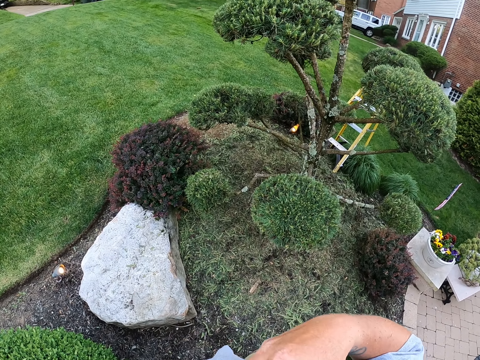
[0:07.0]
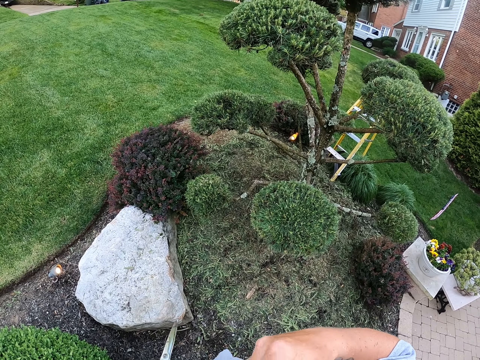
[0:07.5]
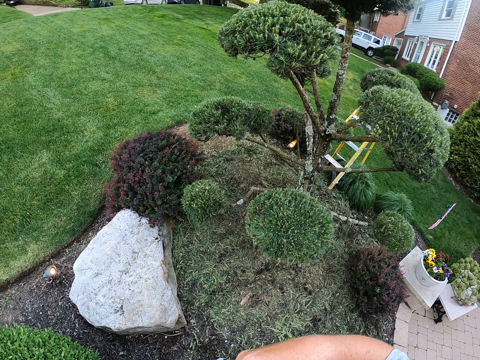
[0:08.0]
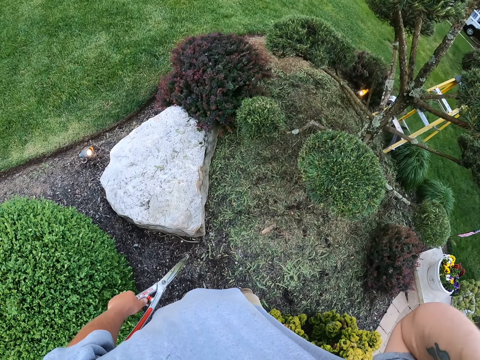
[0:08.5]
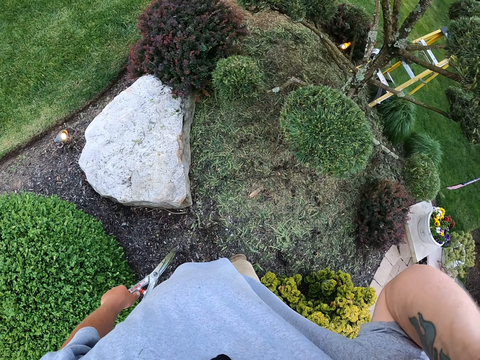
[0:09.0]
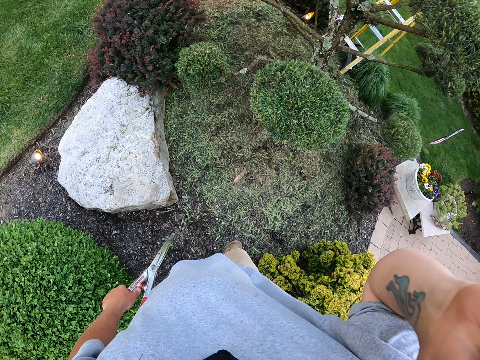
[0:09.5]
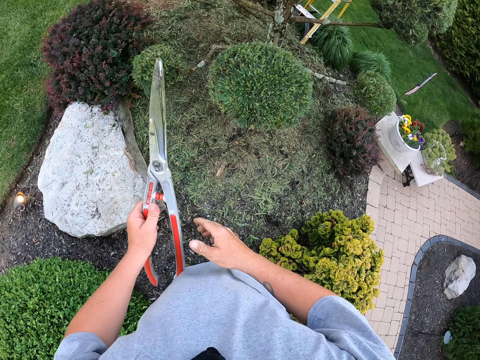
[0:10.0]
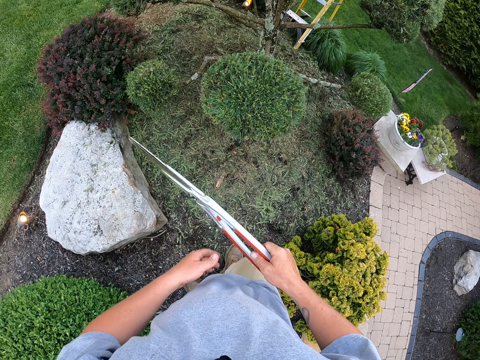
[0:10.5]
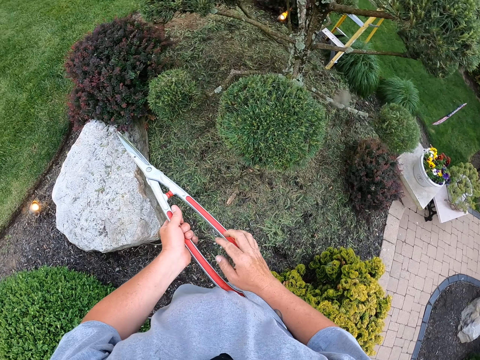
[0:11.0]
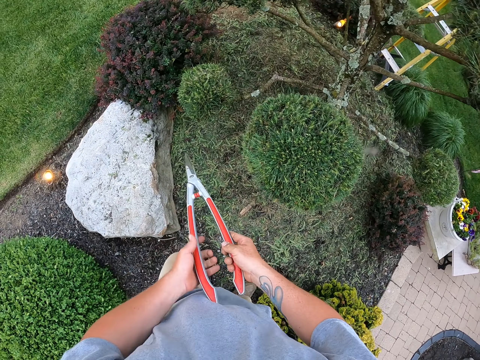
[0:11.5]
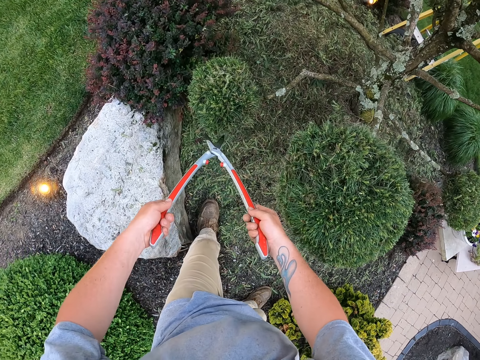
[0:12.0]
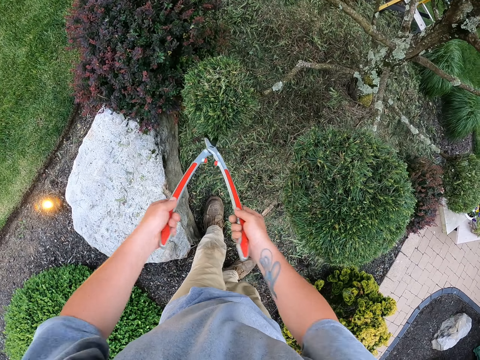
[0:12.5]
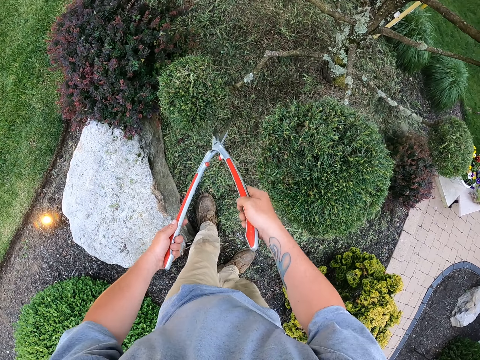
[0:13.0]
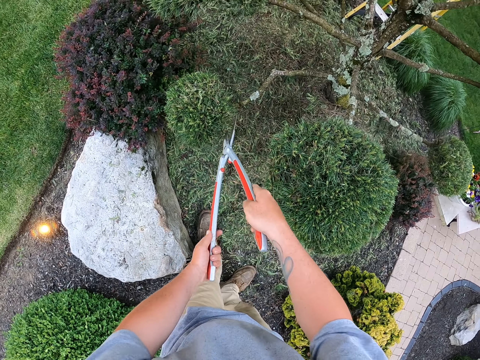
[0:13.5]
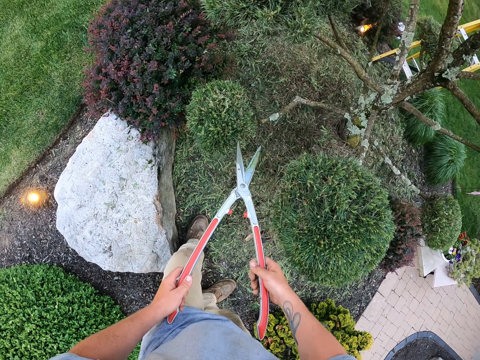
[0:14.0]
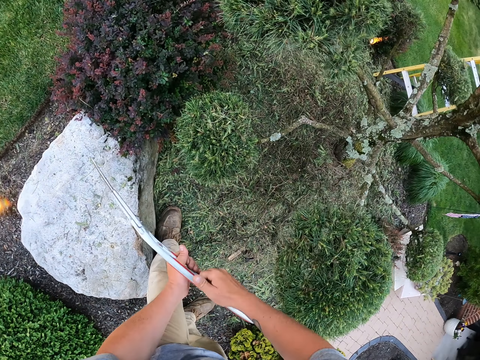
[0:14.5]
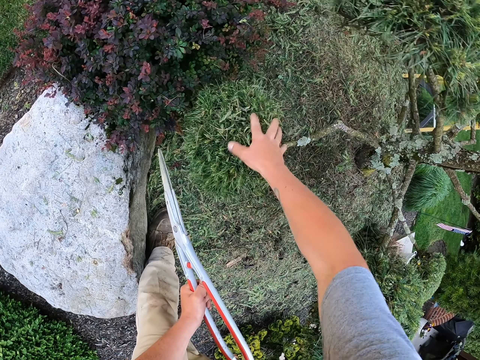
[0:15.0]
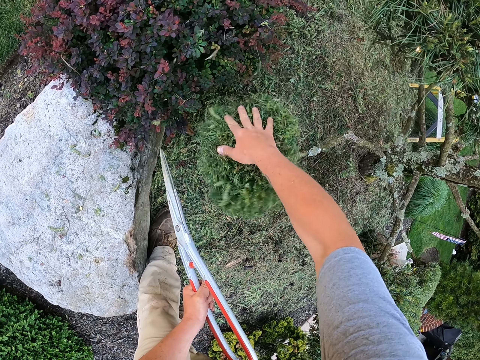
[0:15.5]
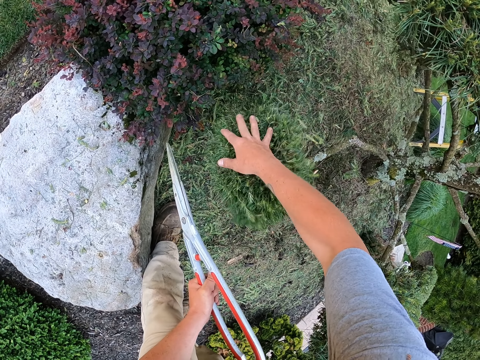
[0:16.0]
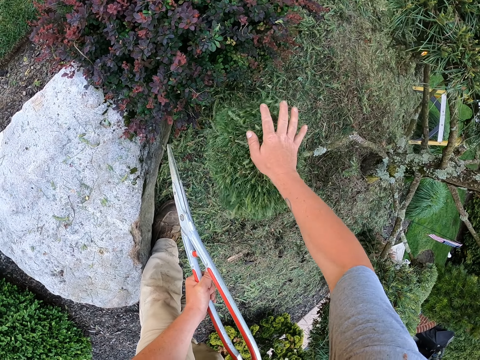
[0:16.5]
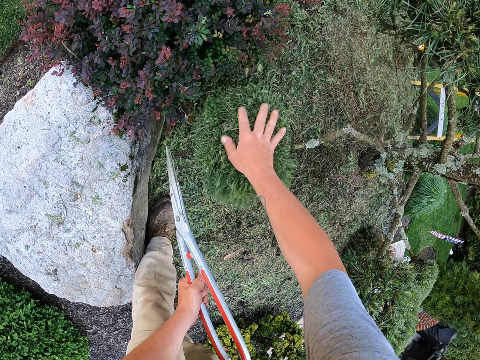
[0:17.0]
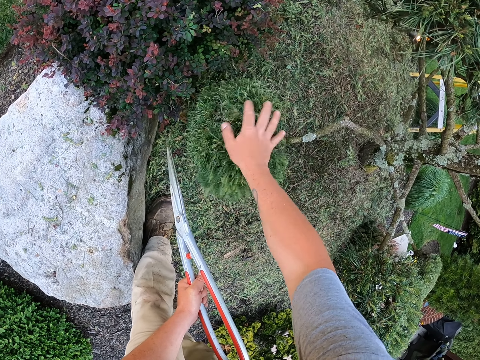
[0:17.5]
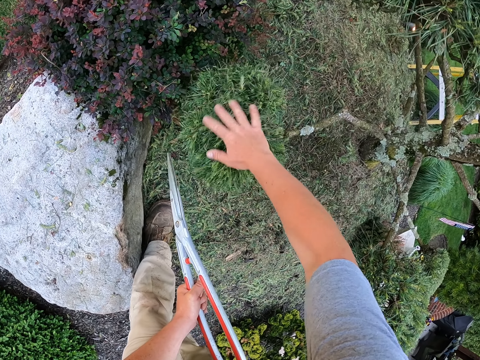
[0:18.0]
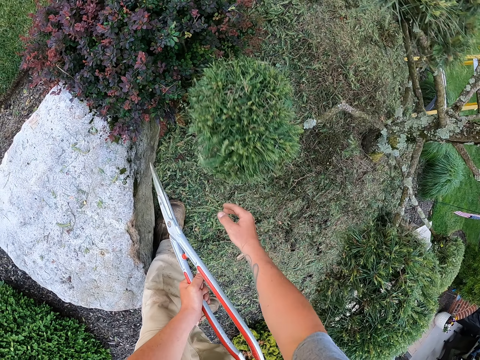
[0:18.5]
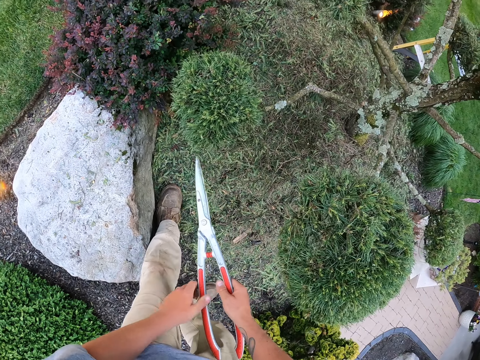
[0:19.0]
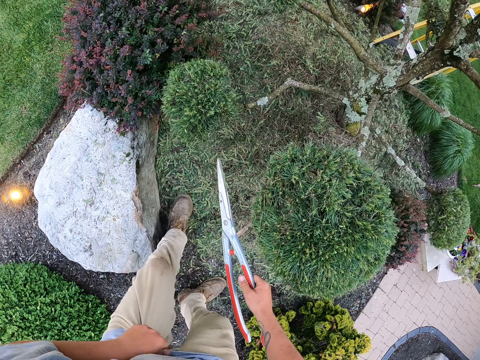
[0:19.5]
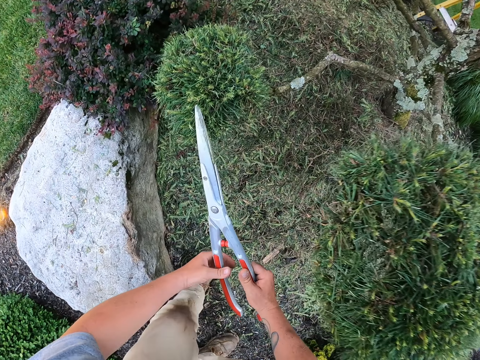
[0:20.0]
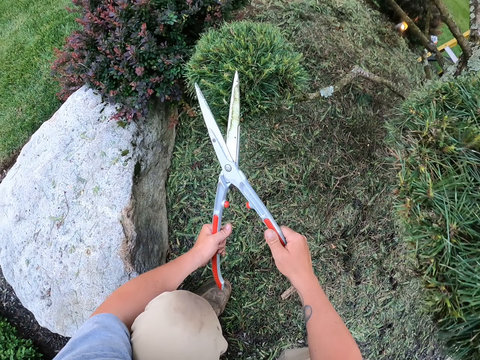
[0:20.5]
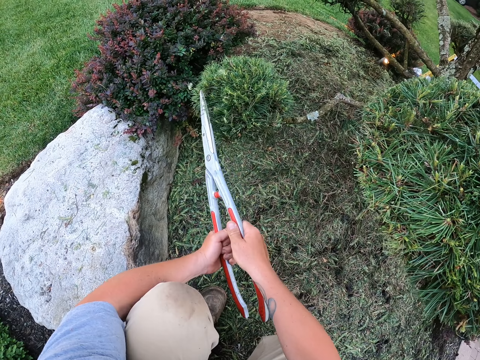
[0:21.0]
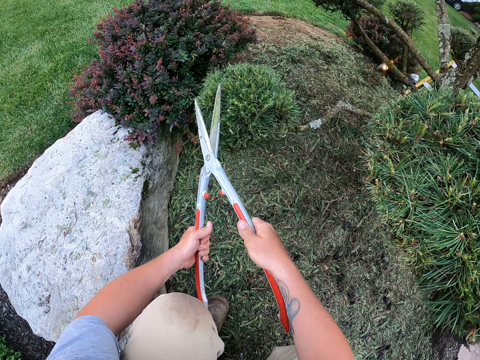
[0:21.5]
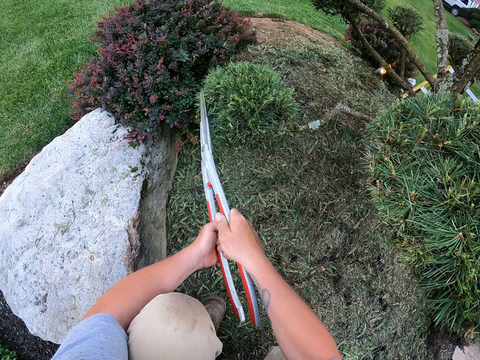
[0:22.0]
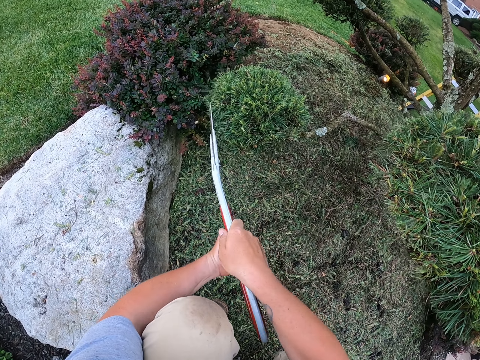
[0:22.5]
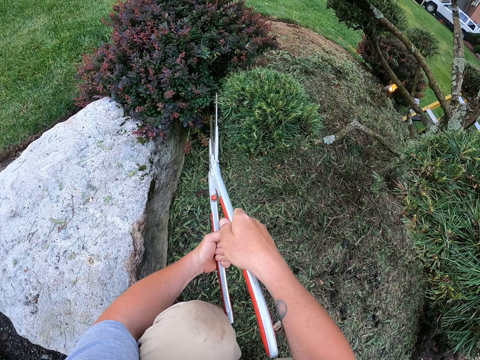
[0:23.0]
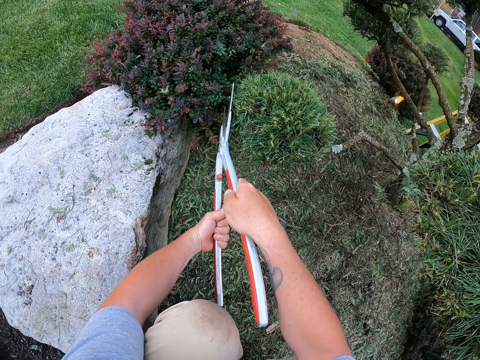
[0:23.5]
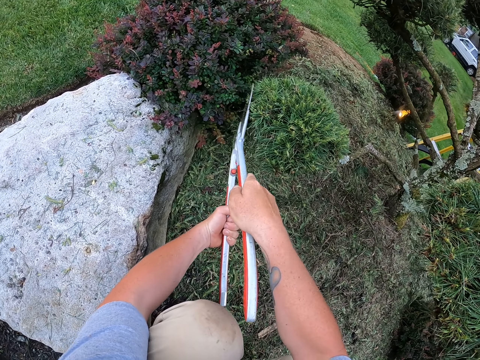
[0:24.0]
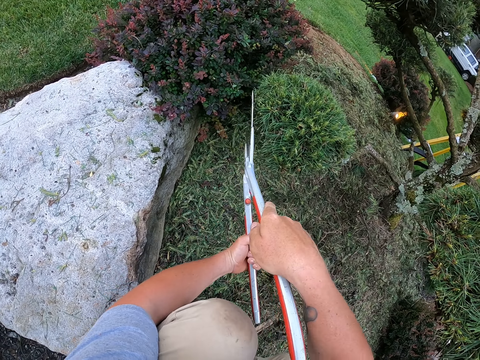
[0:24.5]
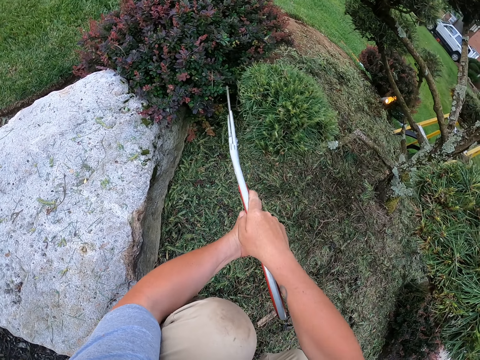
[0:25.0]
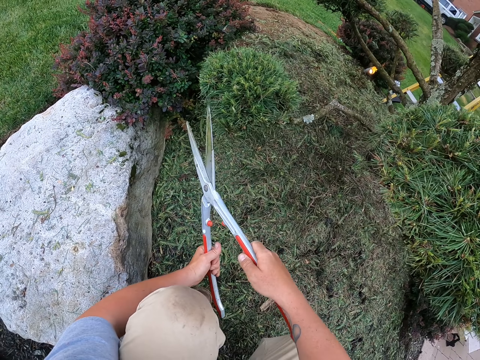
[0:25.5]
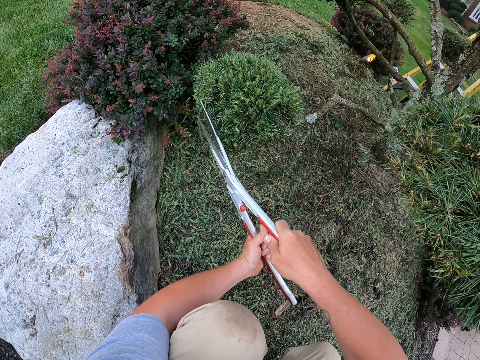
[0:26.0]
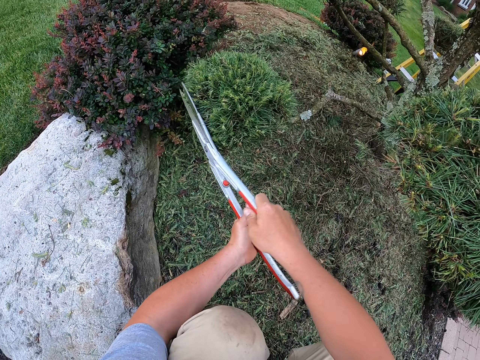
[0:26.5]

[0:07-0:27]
The camera wearer puts the secateurs on the left hand. They fix the camera. They trim a flower with the secateurs. They move leaves with the right hand and shake the flower. They trim the flower with the secateurs.

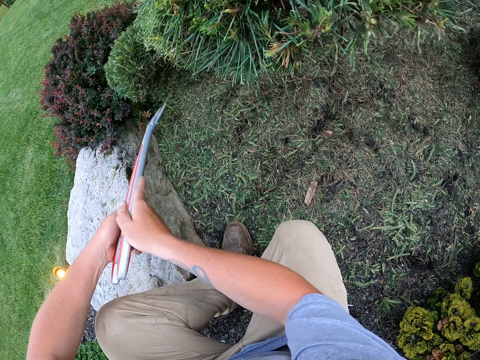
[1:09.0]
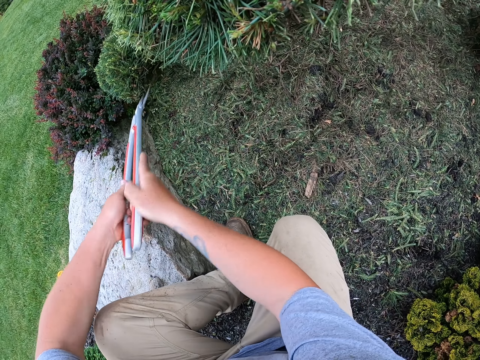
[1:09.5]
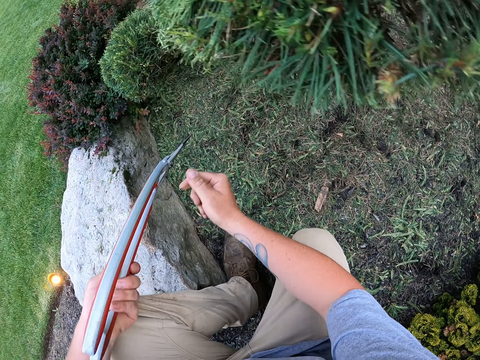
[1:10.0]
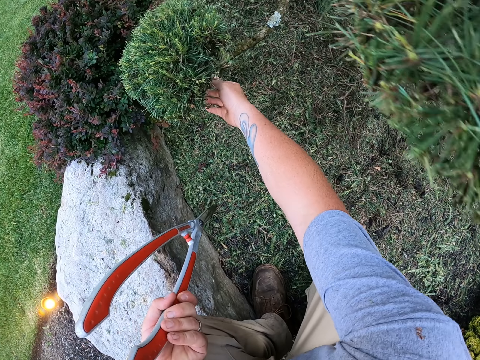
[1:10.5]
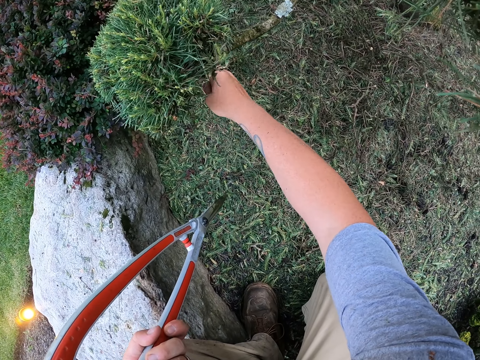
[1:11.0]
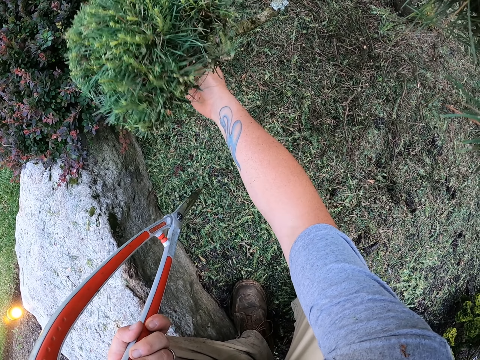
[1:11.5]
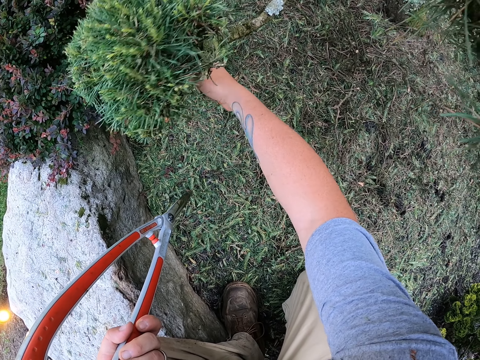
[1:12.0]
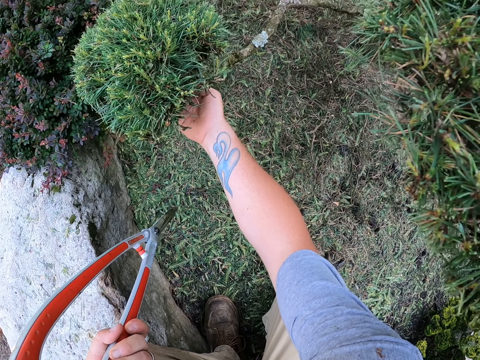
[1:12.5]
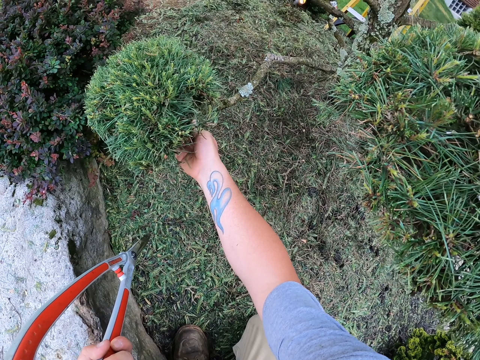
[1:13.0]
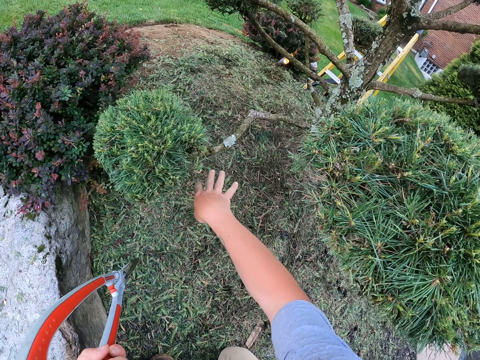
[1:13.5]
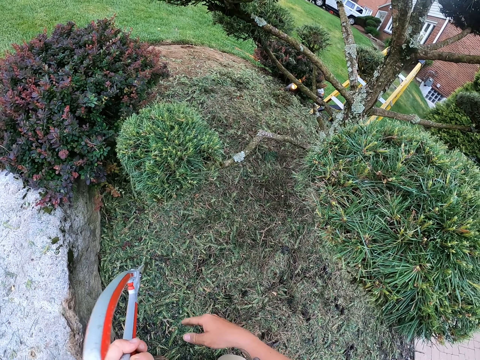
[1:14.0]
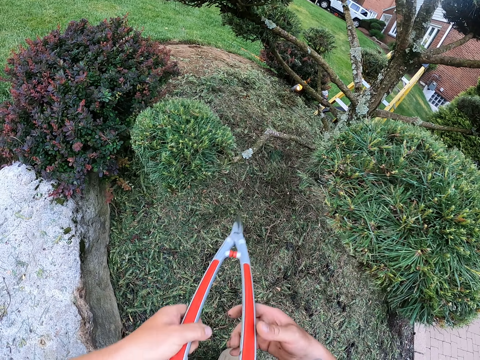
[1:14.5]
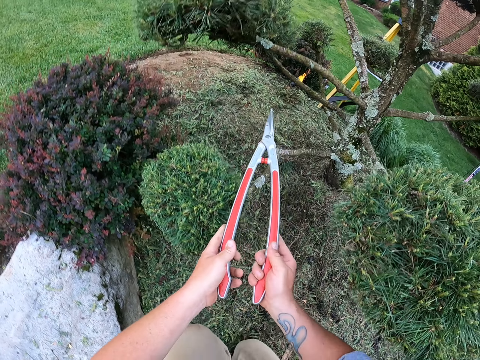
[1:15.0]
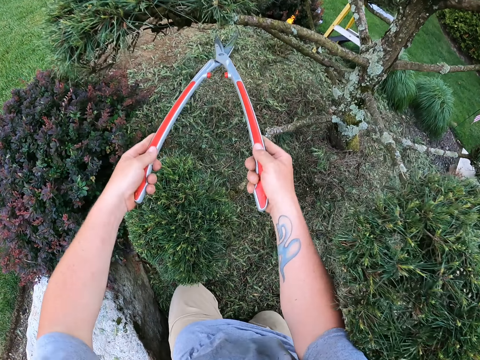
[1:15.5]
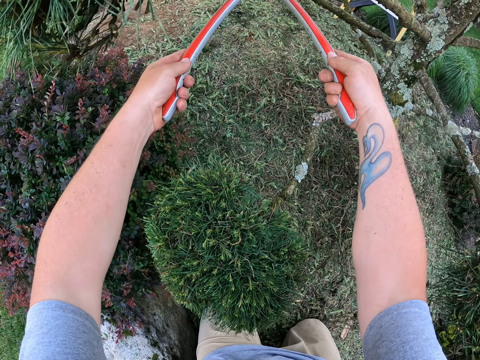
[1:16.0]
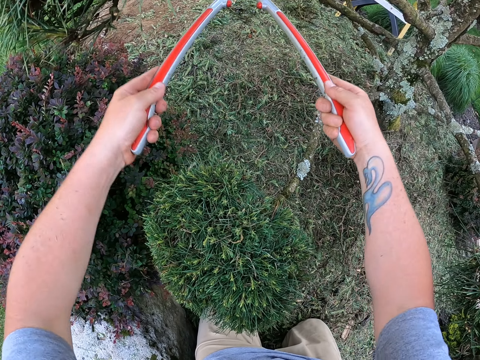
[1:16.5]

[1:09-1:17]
The camera wearer moves leaves with the right hand. They remove the branches. They trim a flower with secateurs.
